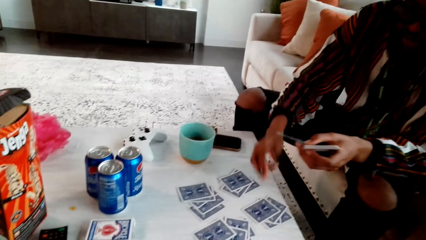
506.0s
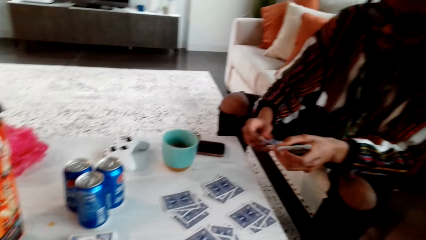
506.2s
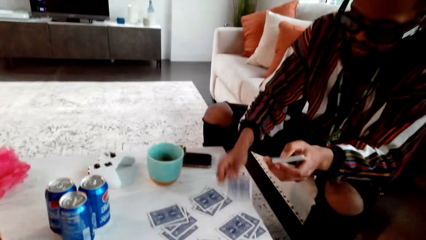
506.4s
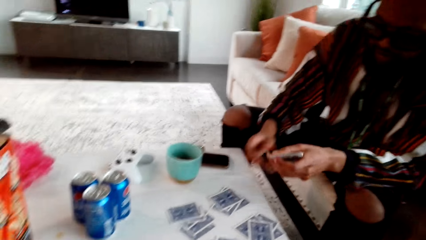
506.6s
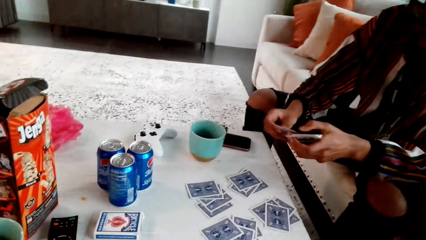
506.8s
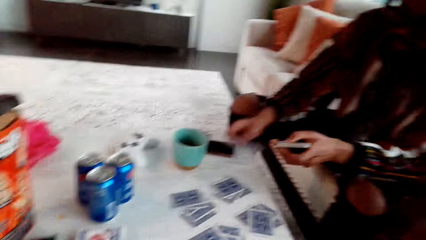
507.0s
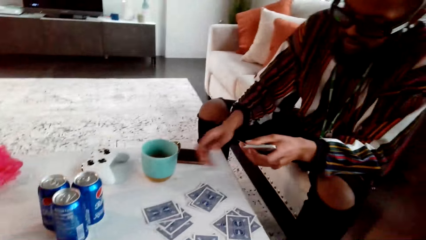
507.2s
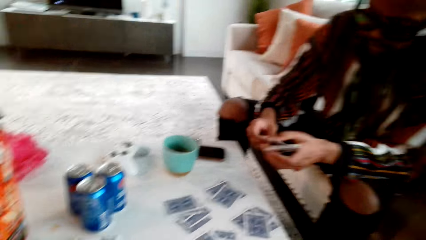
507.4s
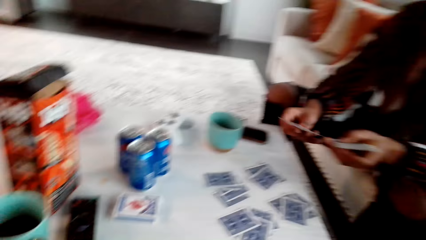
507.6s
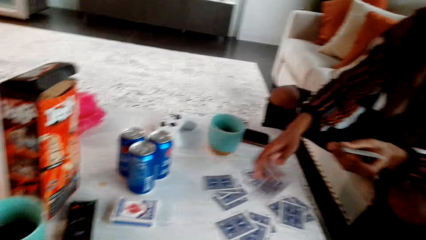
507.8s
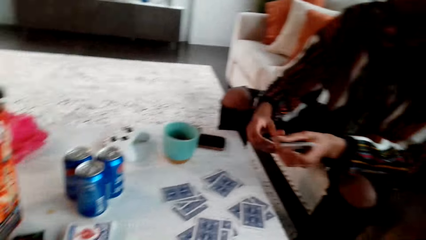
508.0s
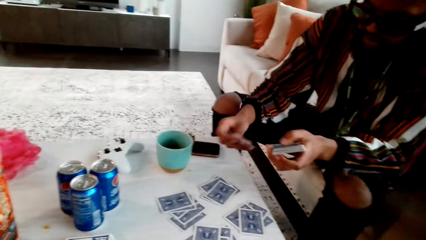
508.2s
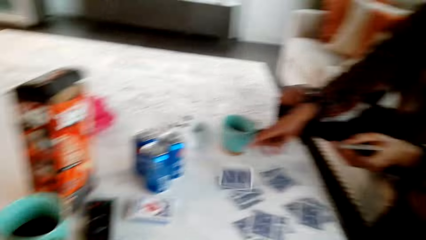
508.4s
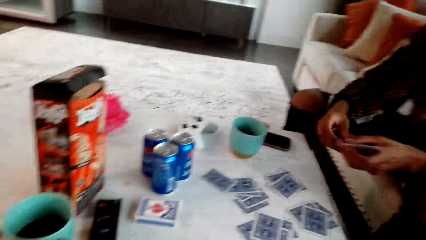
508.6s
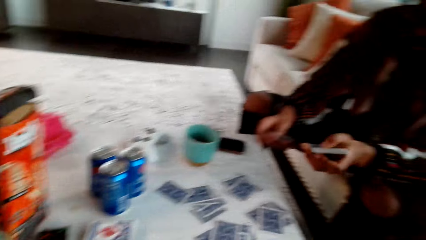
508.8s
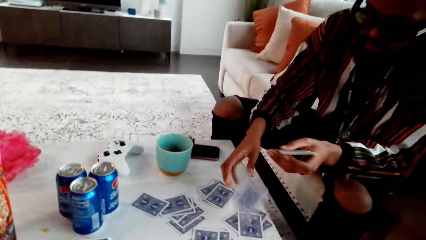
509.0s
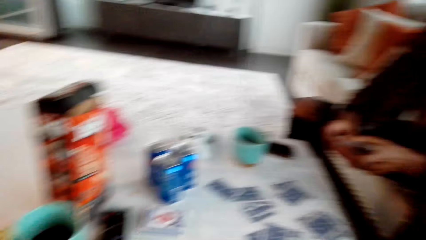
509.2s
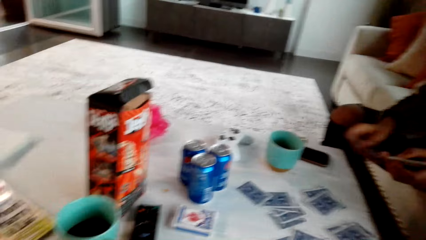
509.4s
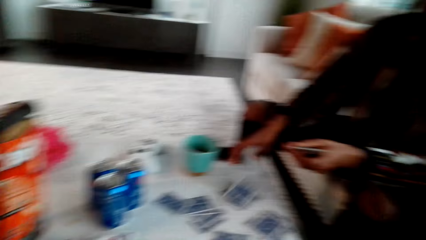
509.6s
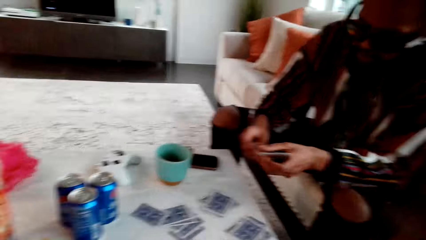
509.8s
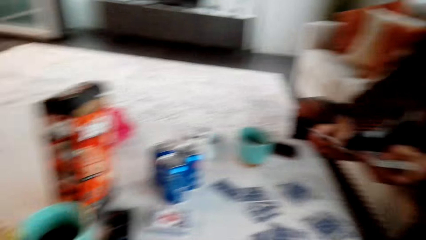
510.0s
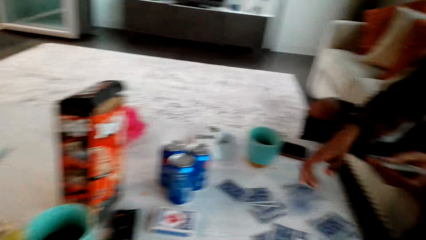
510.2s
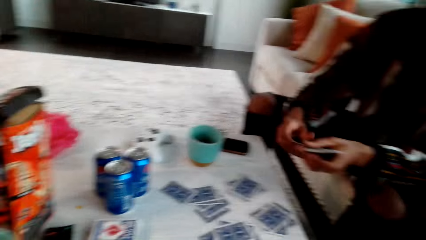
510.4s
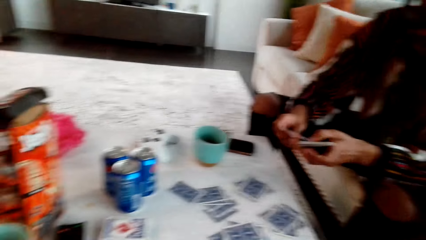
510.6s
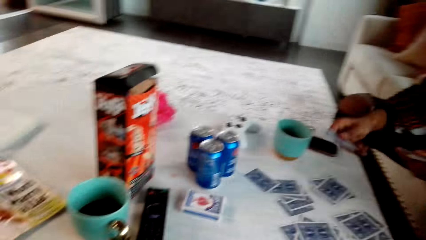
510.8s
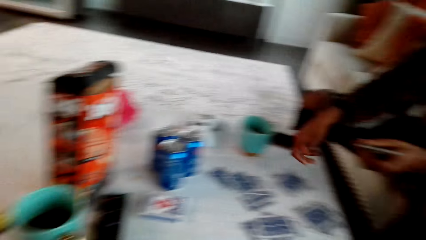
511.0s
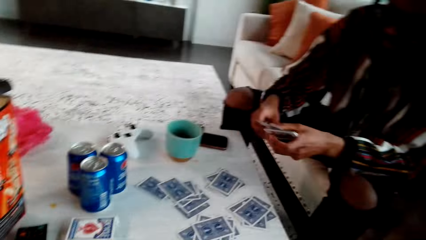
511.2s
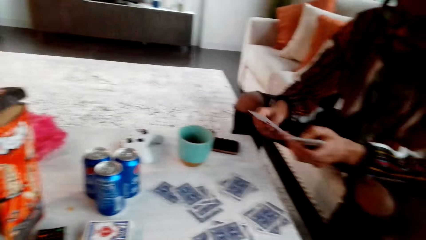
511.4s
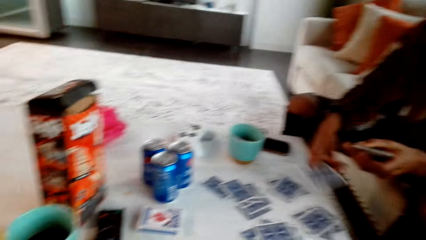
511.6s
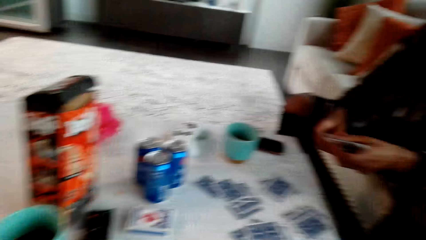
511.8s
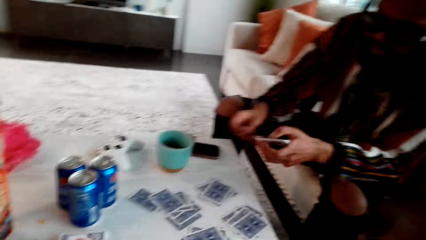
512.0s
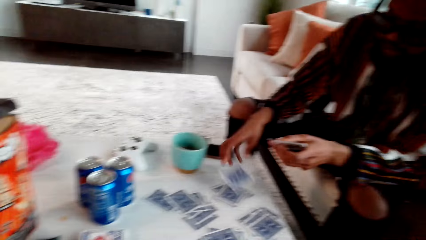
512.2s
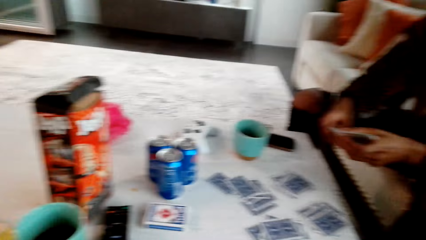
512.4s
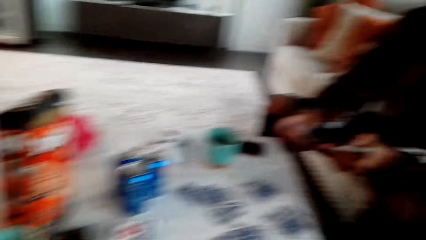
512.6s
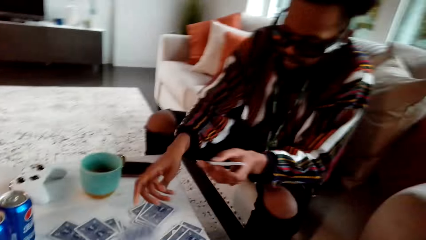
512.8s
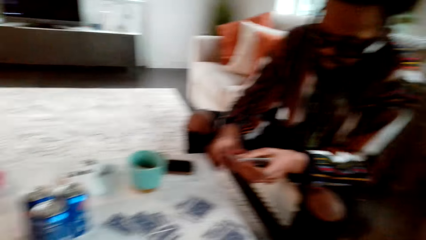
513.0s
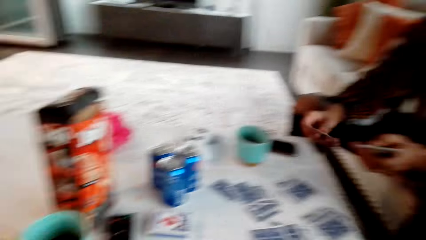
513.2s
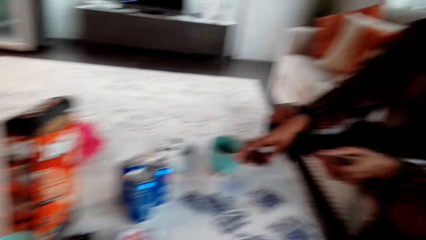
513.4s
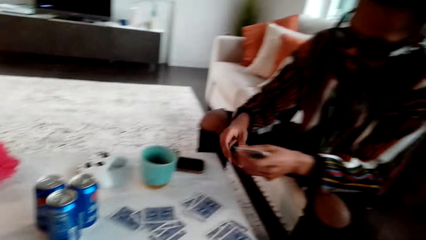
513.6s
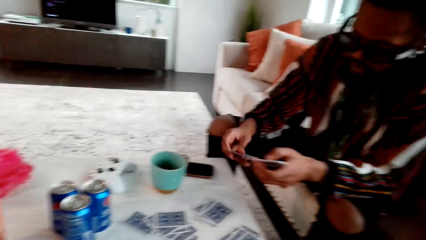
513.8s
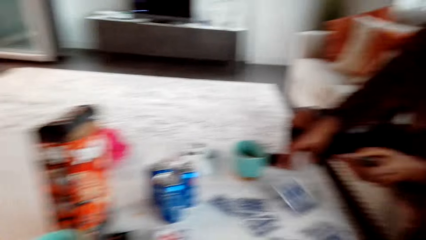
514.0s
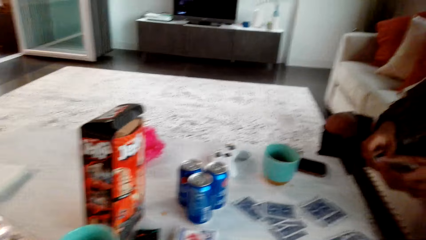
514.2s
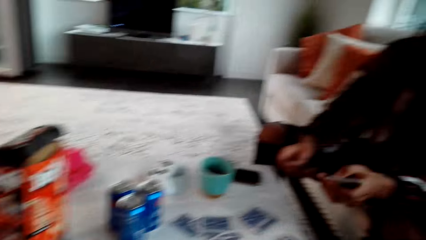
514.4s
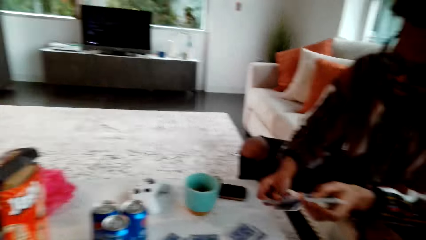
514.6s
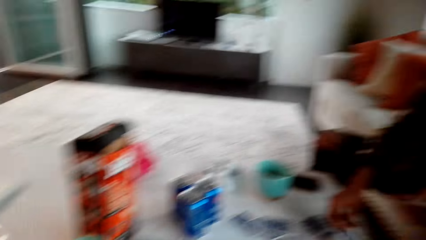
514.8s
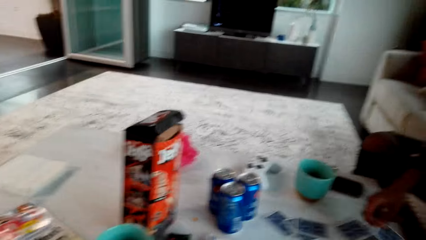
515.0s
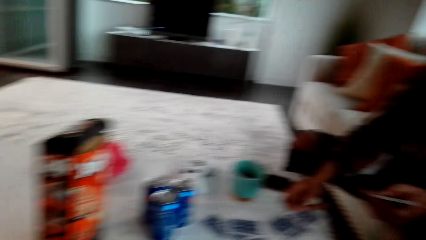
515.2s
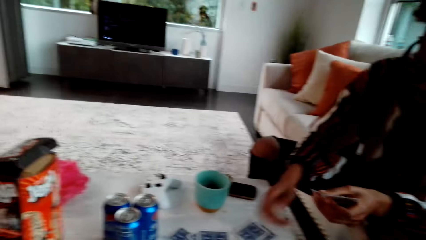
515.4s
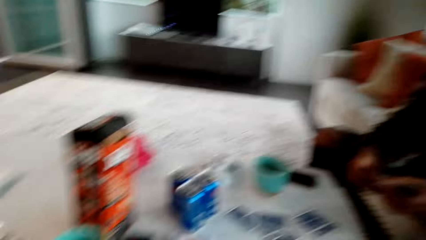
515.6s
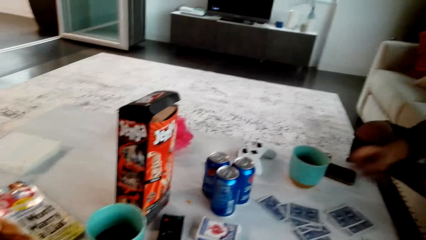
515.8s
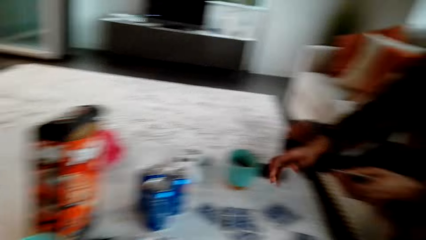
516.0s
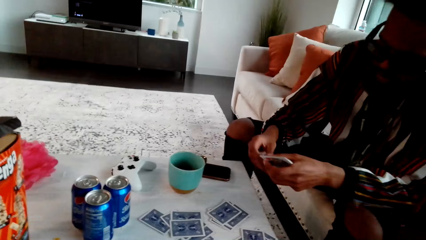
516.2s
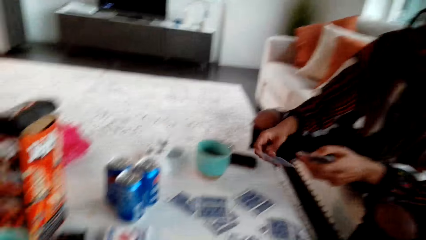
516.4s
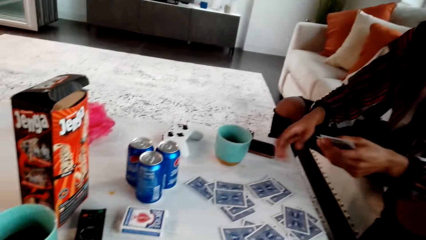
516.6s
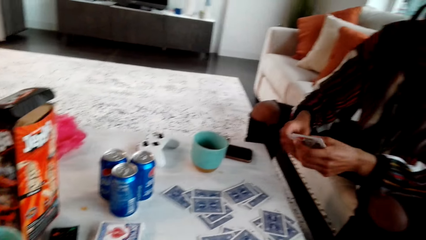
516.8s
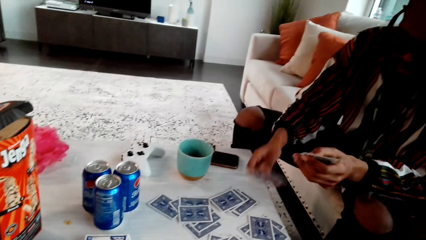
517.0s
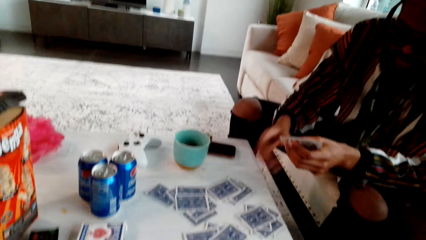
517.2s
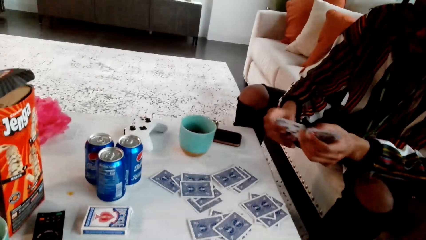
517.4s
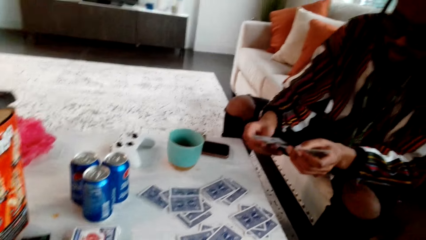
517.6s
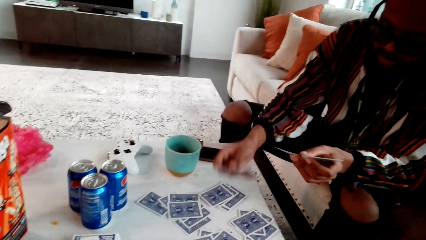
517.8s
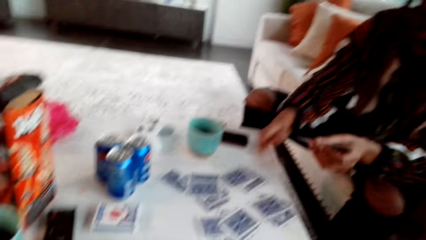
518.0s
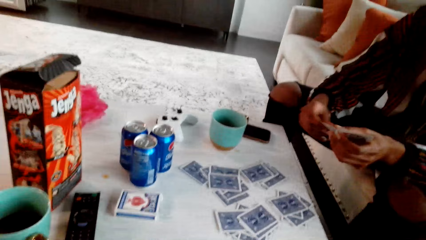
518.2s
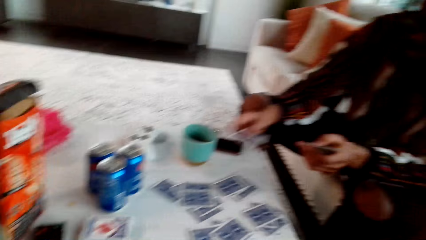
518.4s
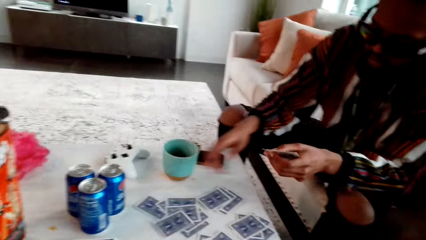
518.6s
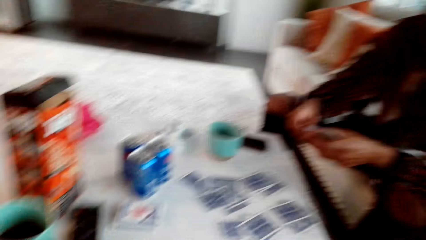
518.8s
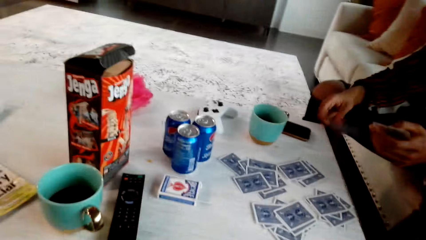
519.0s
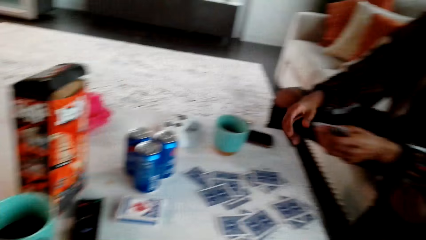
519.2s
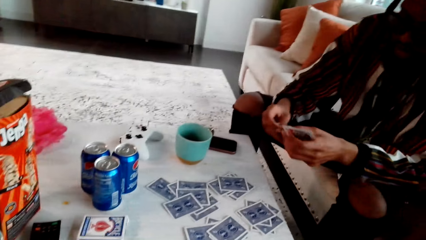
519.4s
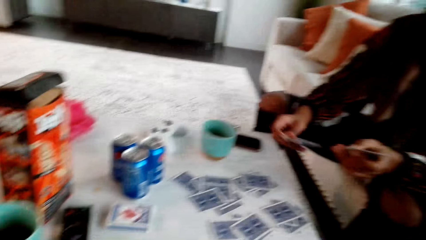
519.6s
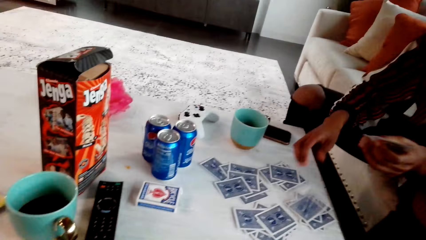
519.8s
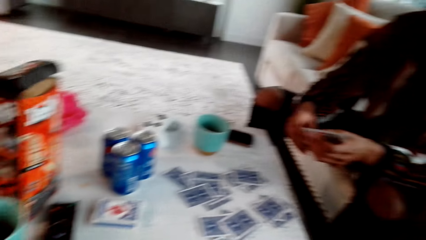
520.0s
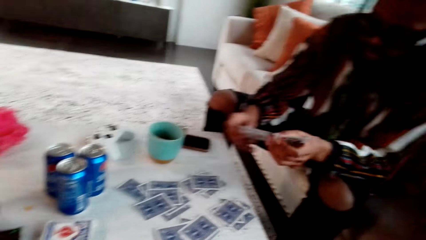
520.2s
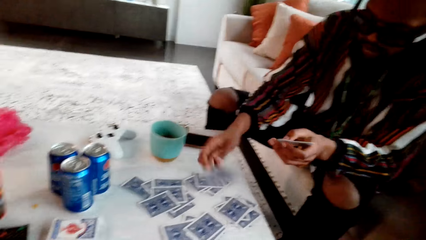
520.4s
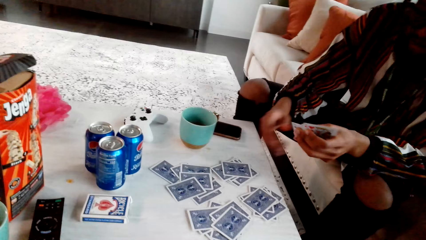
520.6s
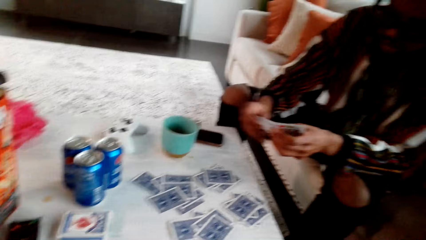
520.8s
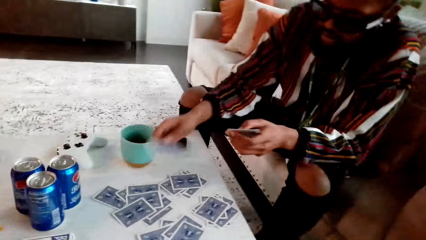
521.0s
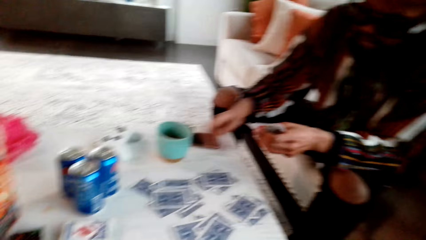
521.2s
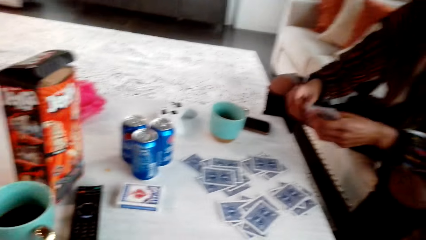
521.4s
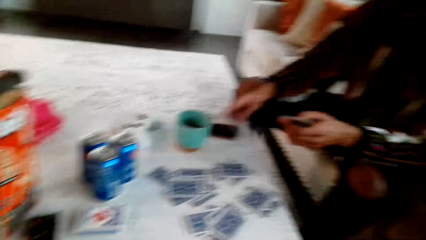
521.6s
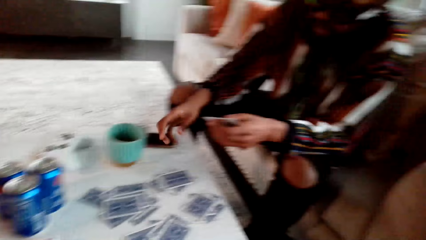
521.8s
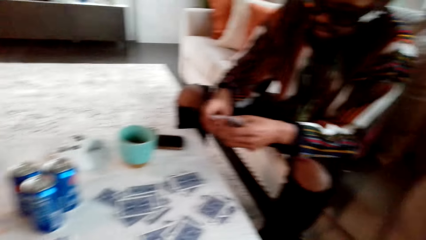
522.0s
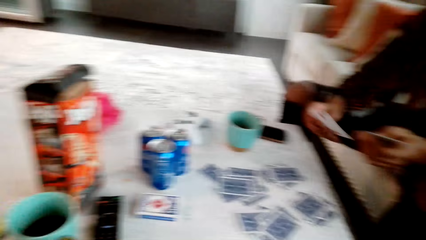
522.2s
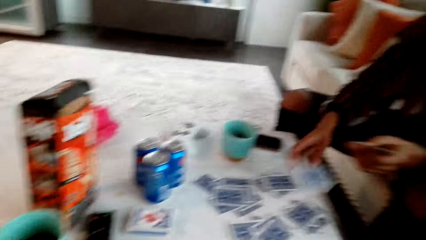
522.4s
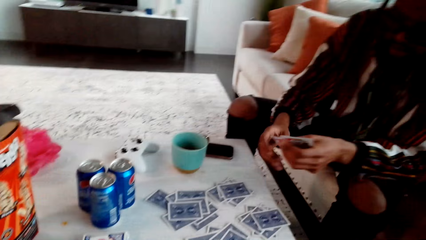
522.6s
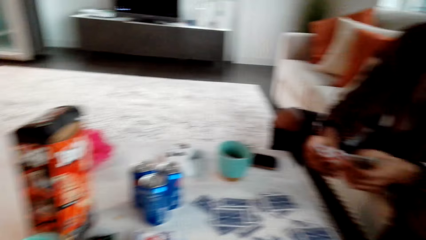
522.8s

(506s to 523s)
A man drags playing cards on the table. The man drops another playing card on the table repeatedly.
